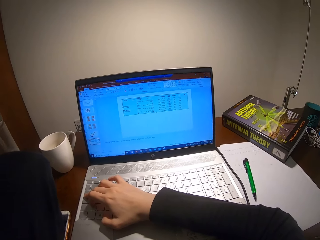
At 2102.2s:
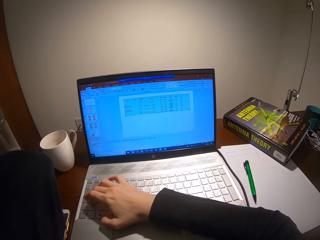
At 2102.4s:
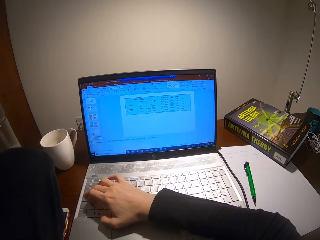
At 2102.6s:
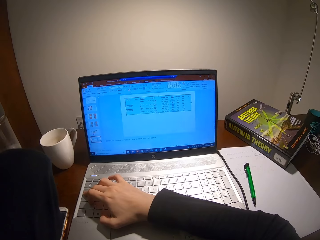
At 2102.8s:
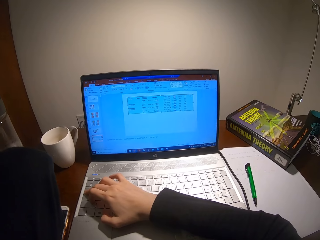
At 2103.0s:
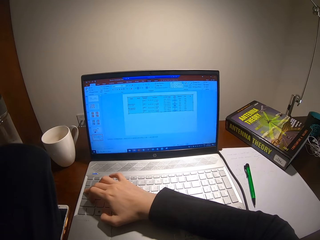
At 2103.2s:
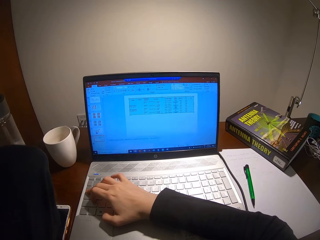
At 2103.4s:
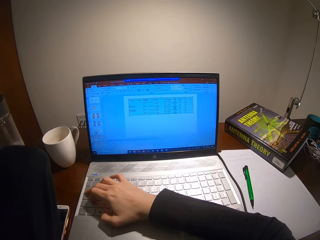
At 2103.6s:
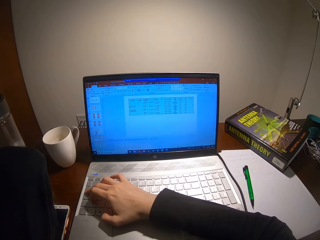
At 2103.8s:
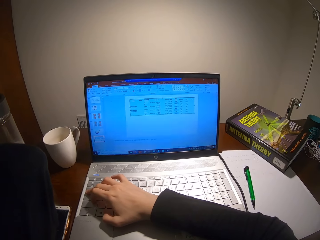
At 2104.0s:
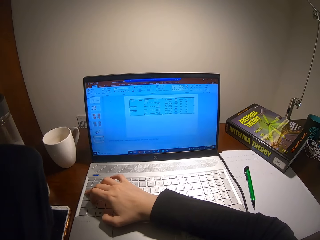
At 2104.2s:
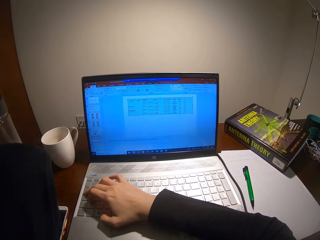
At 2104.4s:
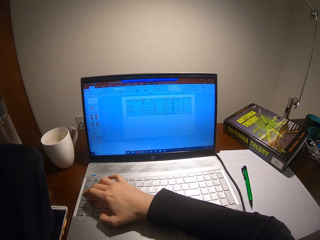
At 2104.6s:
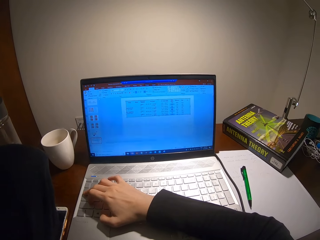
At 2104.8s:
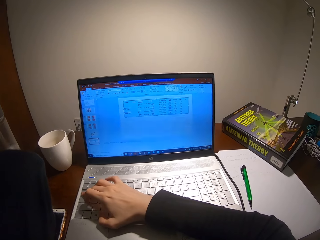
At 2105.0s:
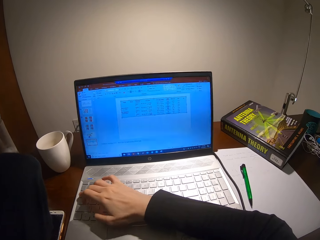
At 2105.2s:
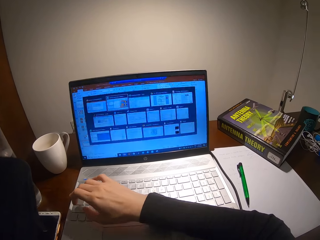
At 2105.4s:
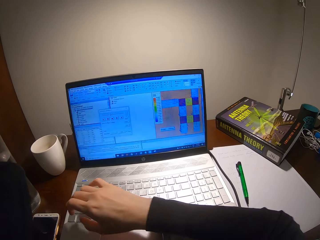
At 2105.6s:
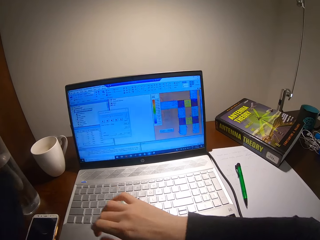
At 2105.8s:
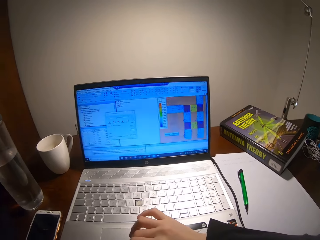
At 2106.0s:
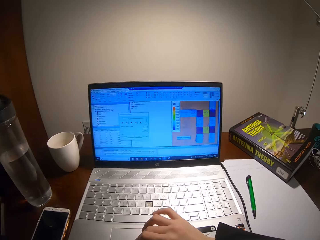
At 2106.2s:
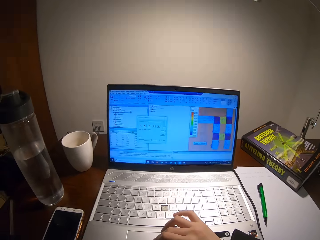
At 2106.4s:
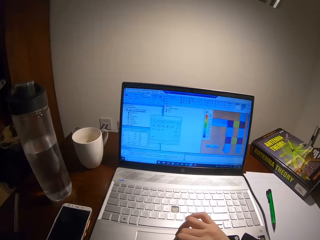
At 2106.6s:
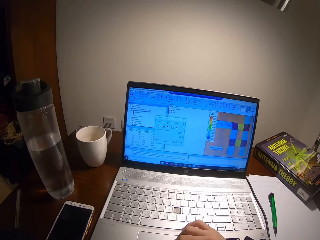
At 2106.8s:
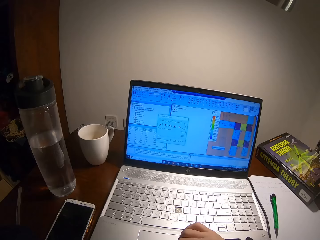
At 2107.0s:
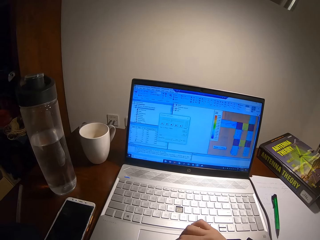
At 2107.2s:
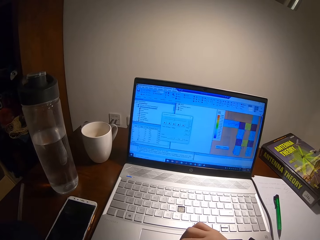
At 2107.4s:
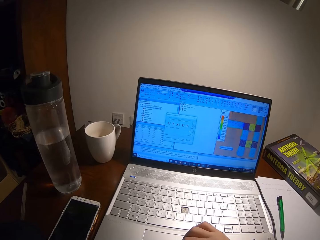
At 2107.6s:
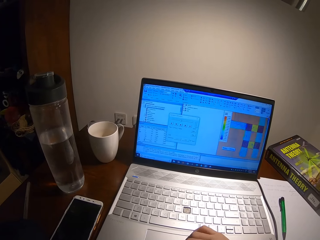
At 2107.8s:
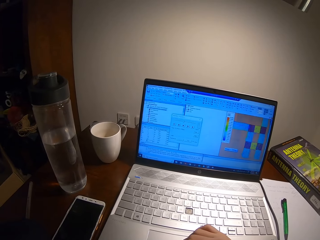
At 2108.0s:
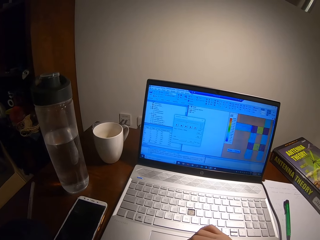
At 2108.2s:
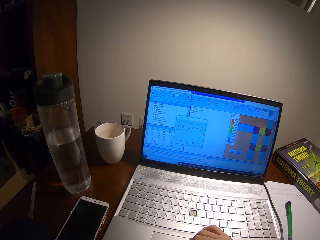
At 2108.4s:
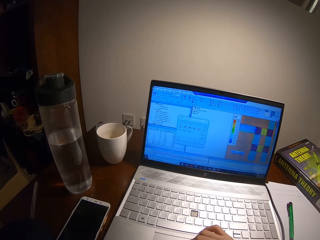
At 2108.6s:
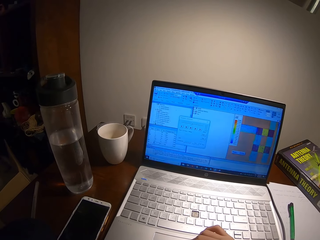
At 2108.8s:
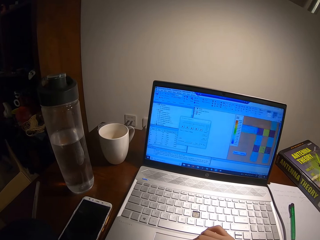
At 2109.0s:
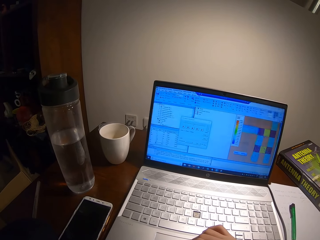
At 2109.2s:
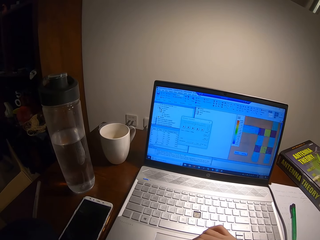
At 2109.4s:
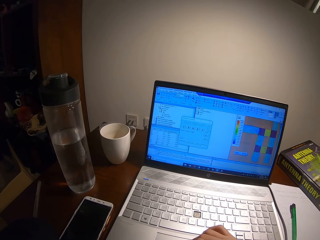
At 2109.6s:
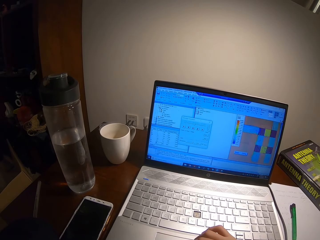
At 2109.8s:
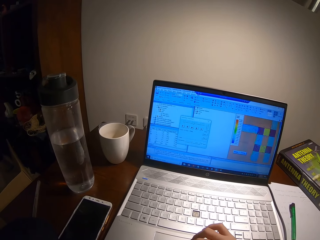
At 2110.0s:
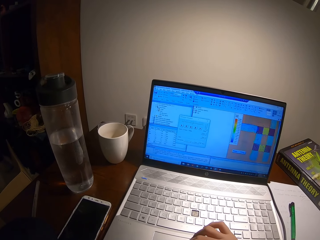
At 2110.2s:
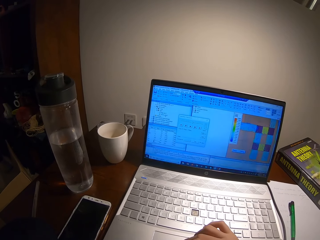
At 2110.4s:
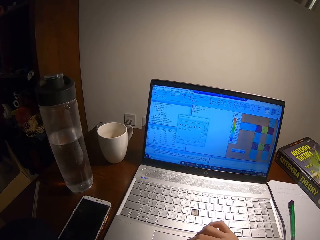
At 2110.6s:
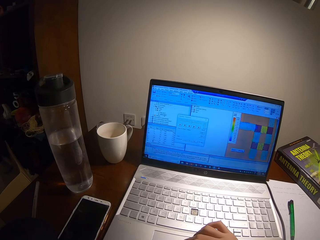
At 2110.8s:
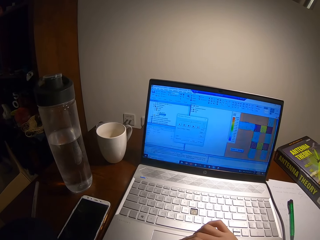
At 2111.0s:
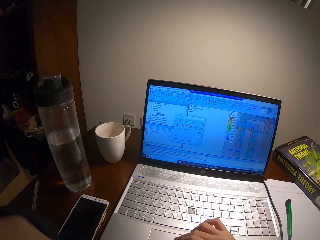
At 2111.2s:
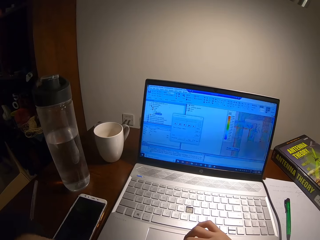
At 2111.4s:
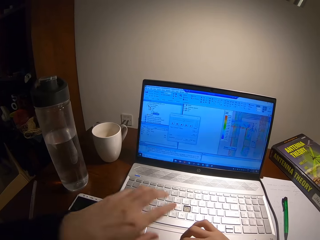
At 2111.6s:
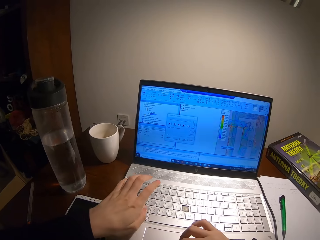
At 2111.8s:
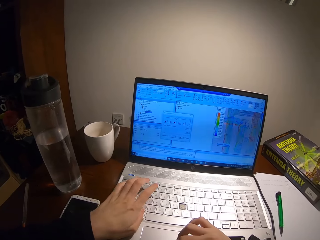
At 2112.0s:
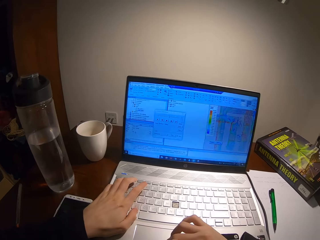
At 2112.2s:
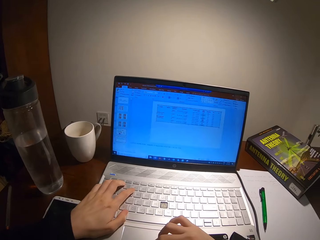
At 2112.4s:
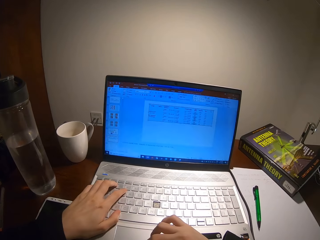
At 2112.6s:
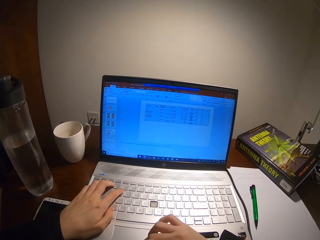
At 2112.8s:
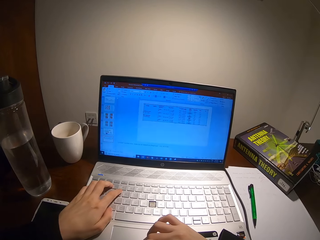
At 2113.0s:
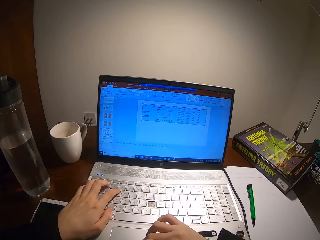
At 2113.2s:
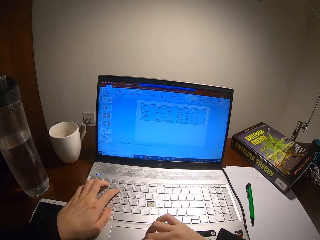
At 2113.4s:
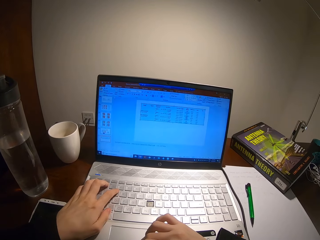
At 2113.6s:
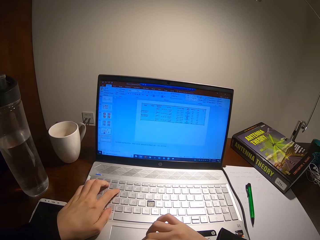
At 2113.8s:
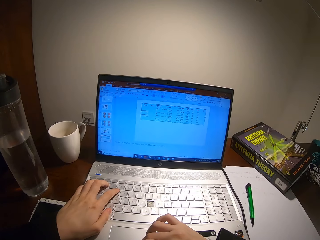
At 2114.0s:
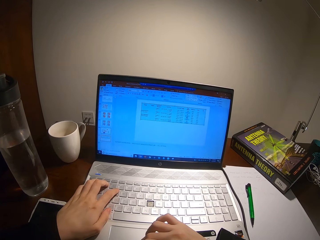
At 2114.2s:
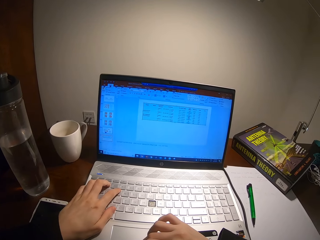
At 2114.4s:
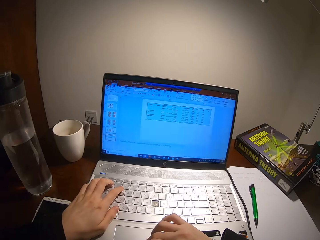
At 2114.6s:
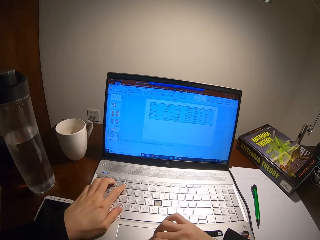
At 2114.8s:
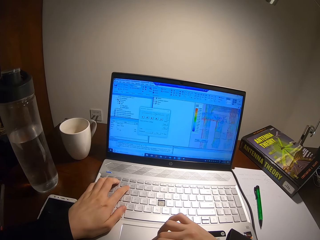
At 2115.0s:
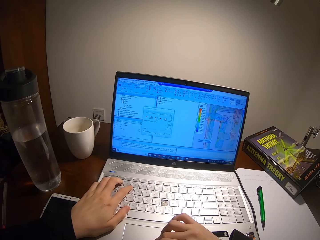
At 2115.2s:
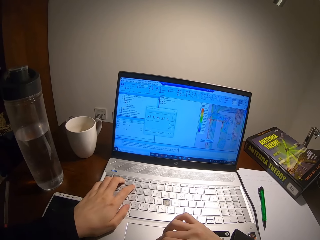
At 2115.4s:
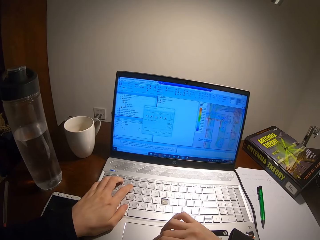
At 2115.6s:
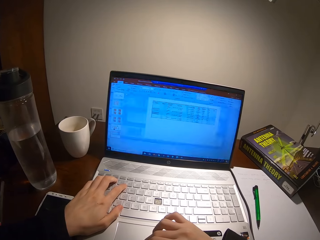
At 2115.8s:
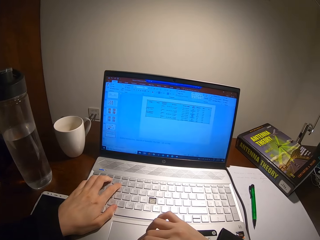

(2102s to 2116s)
The camera wearer places a hand on the laptop.

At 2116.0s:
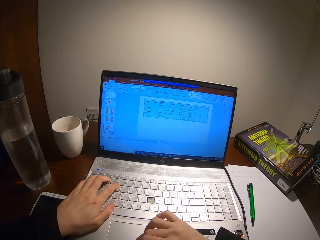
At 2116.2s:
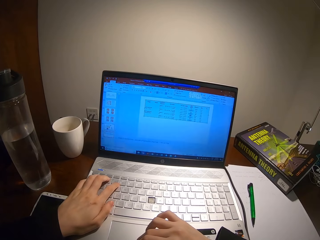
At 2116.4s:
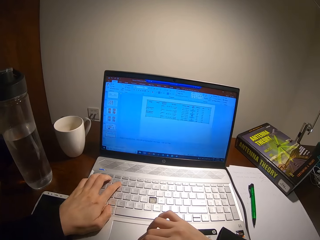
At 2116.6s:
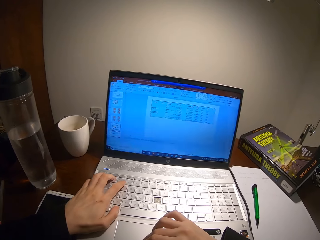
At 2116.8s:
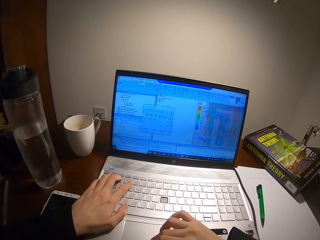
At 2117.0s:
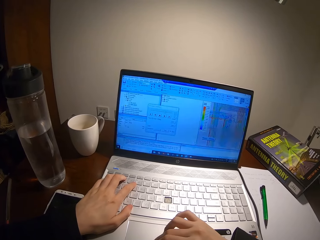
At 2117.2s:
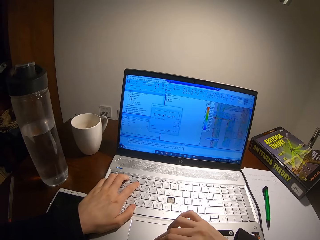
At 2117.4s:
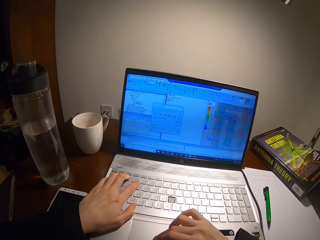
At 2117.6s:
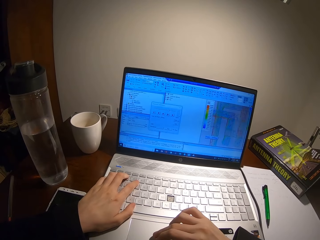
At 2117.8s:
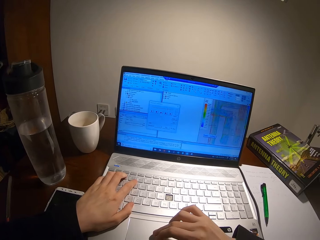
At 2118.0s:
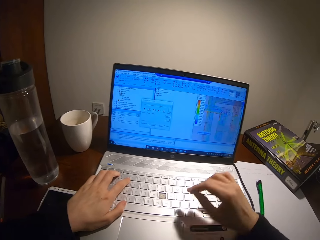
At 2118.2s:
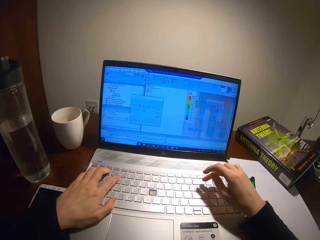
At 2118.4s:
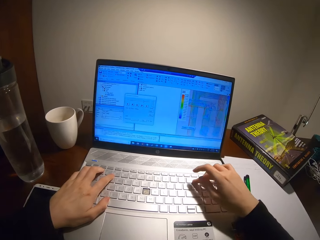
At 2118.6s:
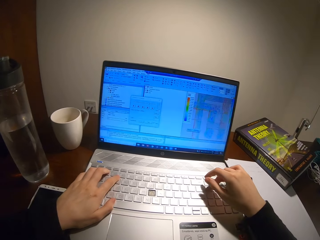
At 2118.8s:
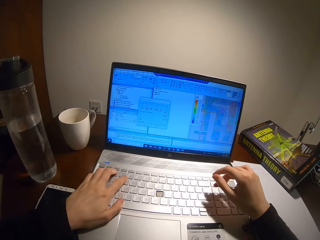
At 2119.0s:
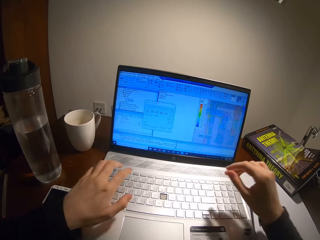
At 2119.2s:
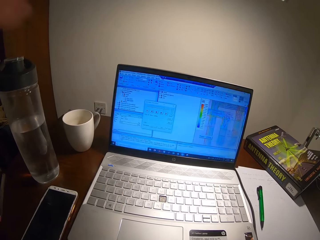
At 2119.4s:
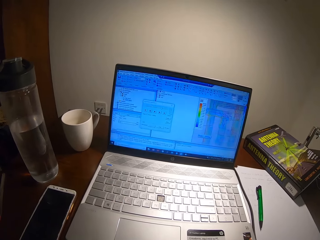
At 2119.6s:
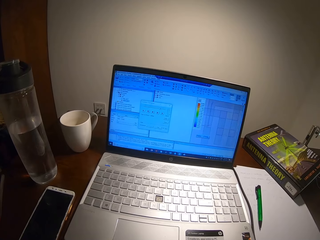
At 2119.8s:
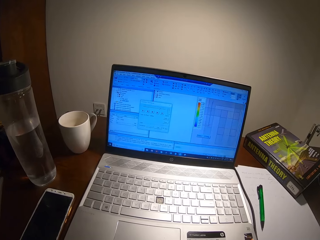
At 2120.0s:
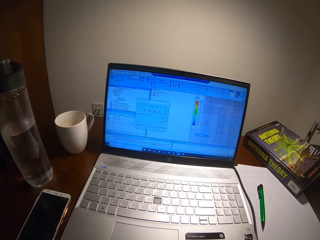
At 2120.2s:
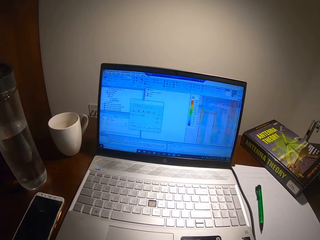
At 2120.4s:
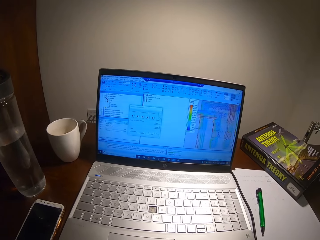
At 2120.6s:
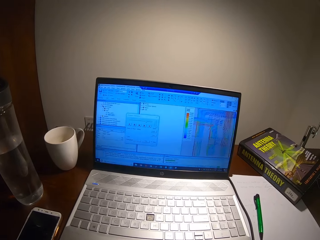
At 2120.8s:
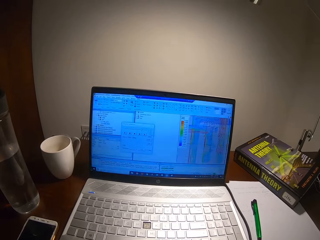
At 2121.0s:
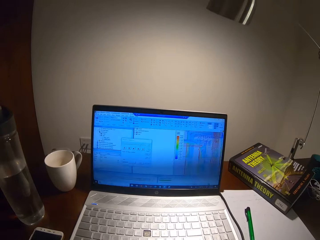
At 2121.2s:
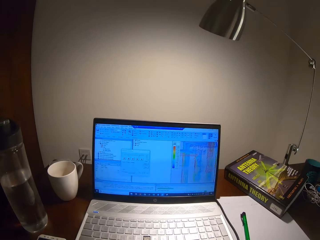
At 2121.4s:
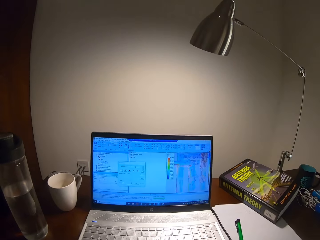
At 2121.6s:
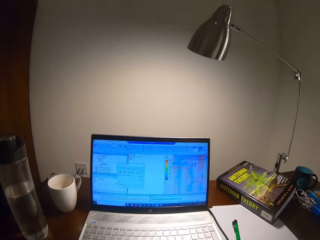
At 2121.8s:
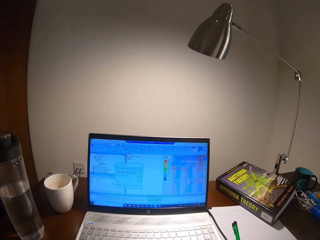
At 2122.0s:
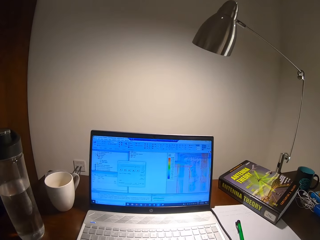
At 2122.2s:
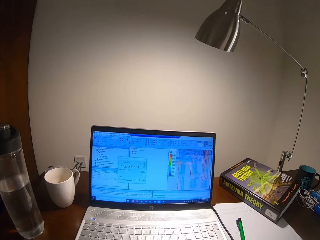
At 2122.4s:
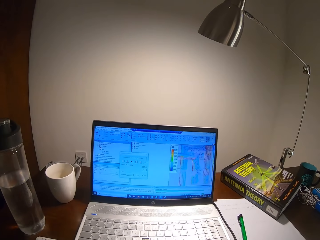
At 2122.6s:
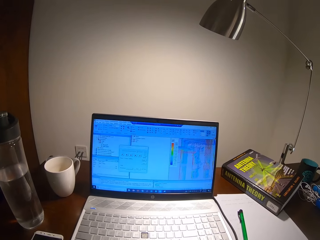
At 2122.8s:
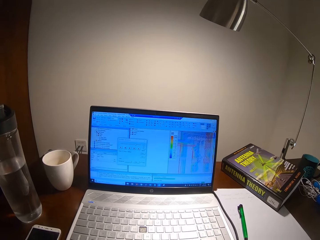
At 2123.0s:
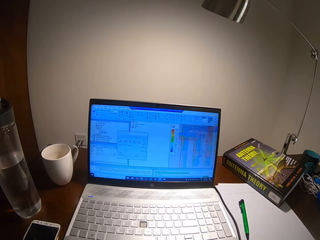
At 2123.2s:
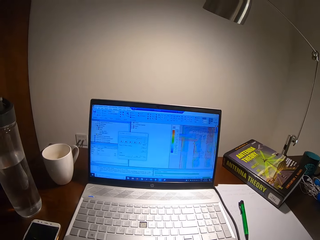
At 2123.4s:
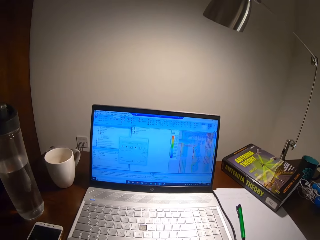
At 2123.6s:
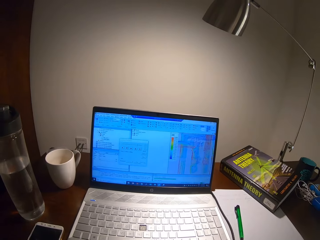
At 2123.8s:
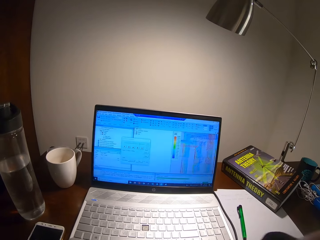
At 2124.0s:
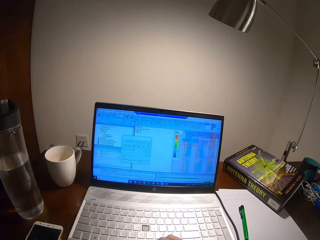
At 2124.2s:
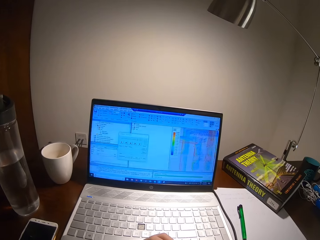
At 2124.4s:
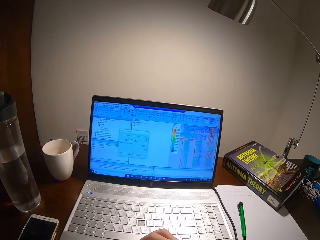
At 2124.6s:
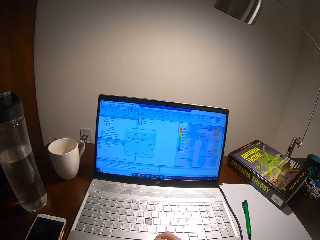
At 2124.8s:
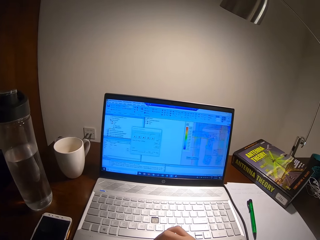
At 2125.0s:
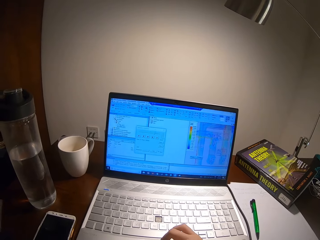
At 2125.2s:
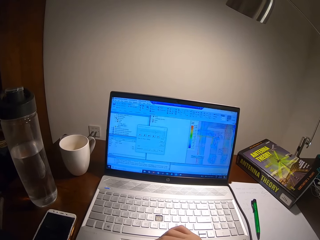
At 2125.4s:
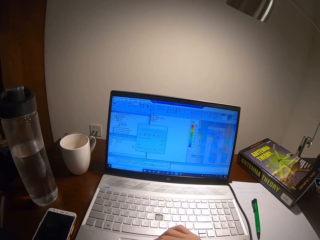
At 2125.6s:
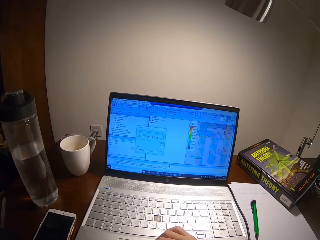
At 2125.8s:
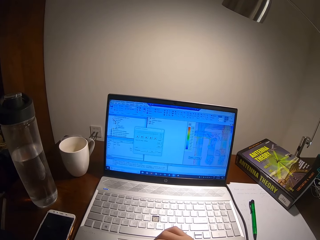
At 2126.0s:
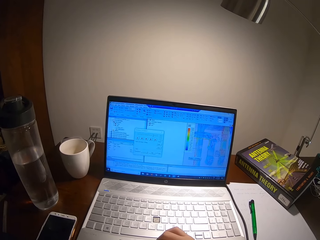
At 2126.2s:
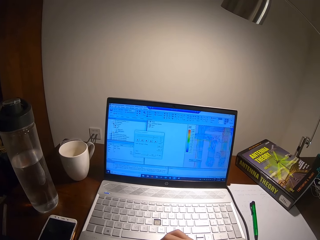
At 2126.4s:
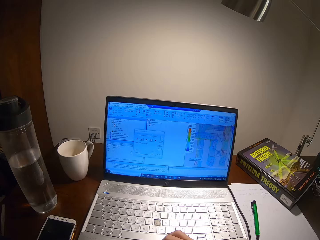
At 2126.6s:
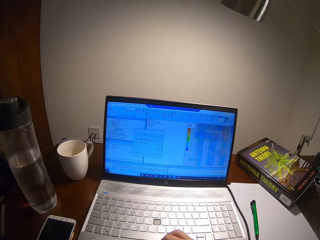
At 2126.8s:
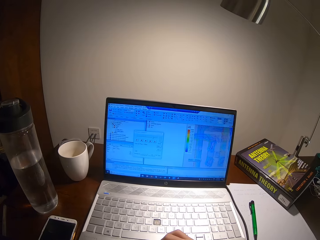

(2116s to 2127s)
The camera wearer retracts both hands from the laptop. He uses his laptop.
